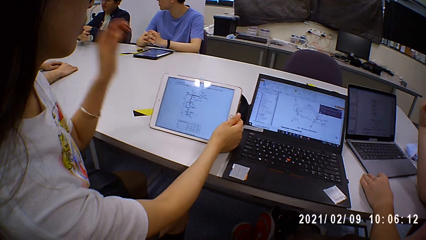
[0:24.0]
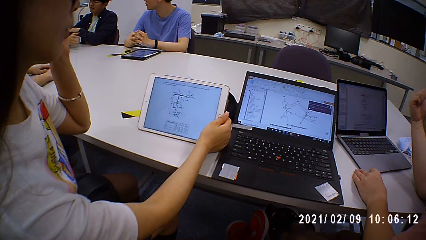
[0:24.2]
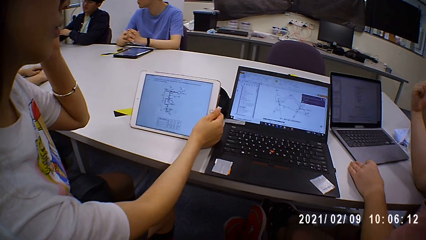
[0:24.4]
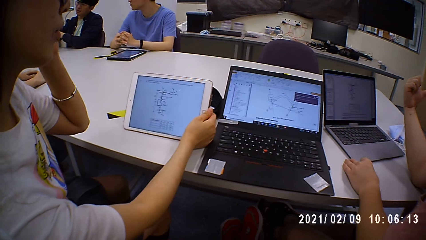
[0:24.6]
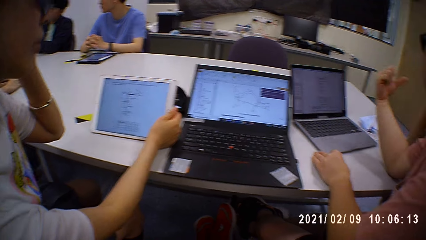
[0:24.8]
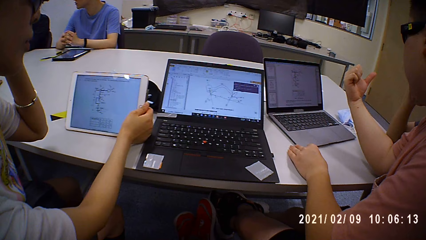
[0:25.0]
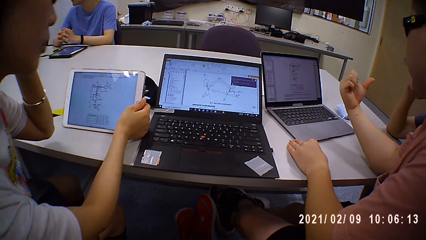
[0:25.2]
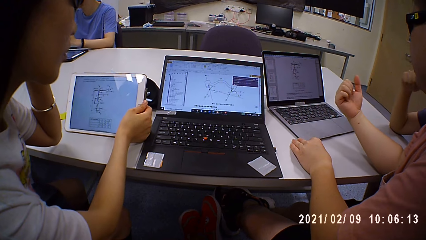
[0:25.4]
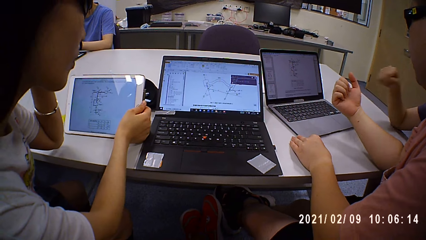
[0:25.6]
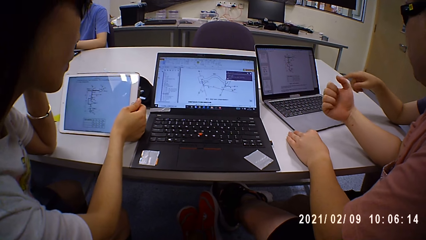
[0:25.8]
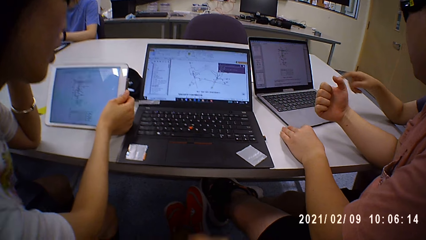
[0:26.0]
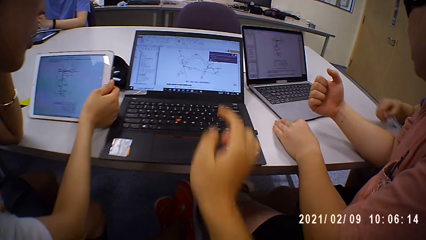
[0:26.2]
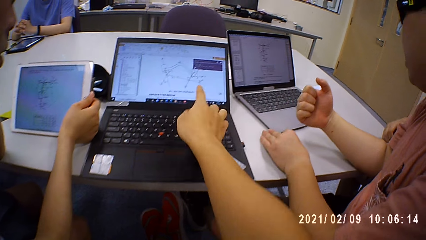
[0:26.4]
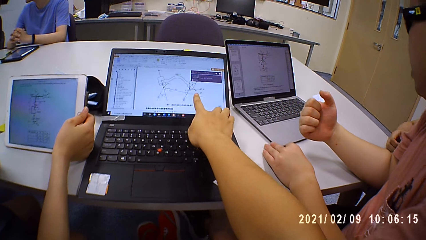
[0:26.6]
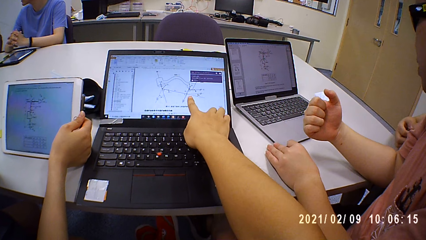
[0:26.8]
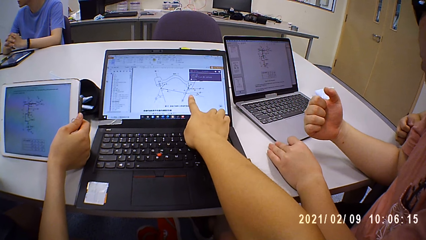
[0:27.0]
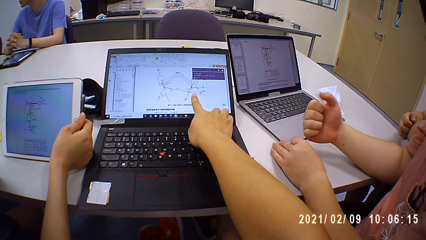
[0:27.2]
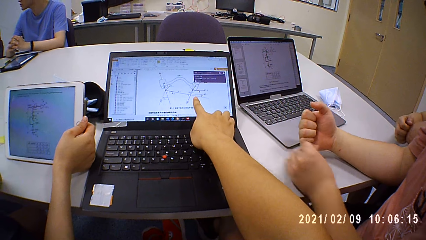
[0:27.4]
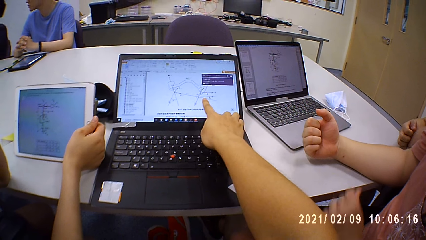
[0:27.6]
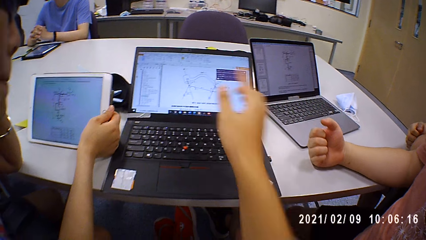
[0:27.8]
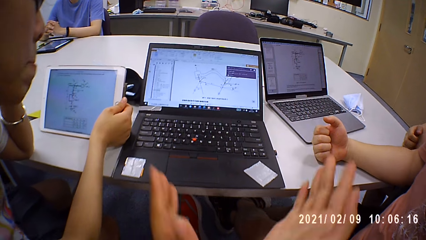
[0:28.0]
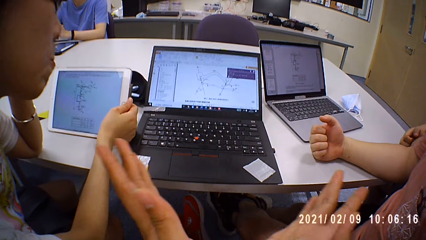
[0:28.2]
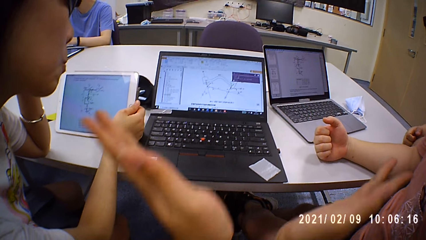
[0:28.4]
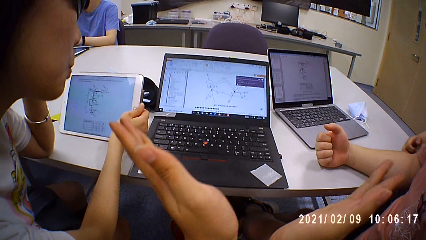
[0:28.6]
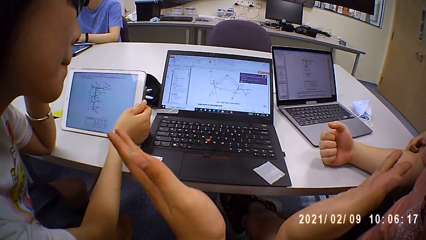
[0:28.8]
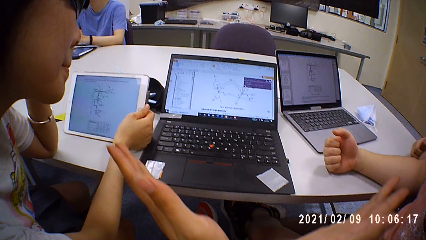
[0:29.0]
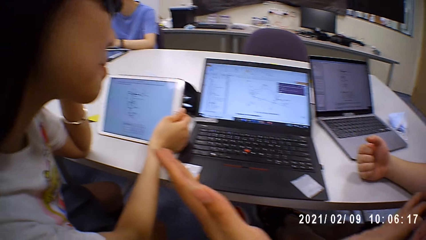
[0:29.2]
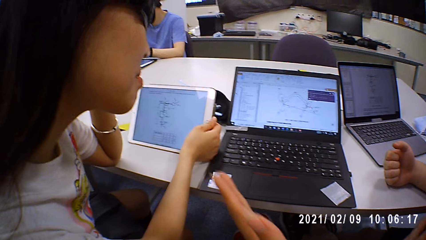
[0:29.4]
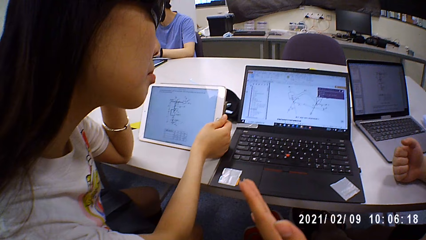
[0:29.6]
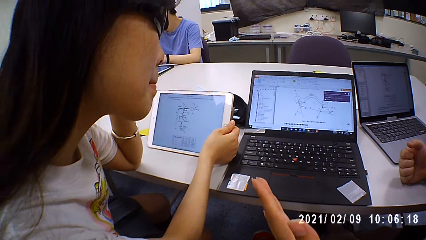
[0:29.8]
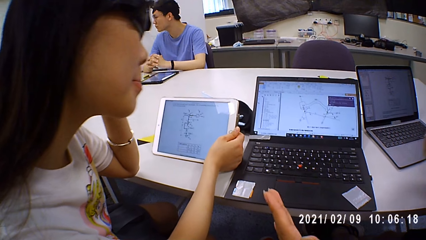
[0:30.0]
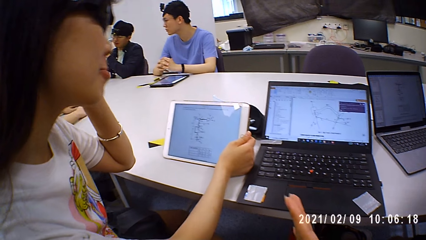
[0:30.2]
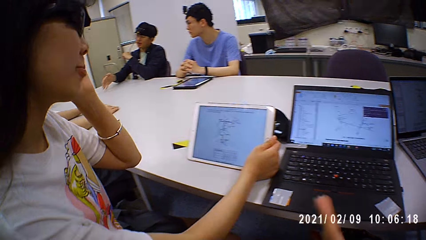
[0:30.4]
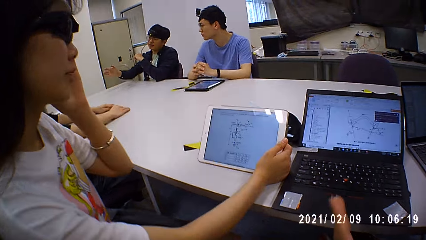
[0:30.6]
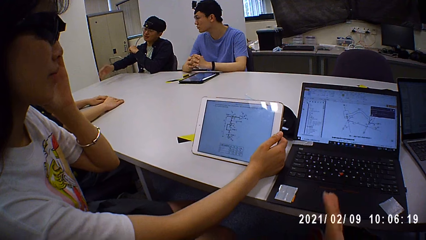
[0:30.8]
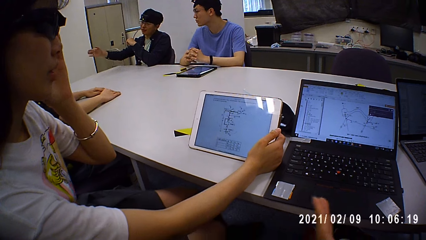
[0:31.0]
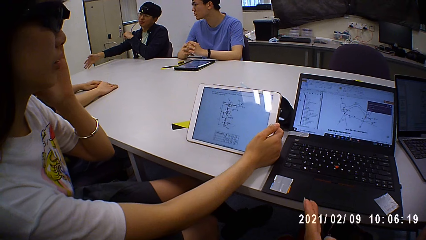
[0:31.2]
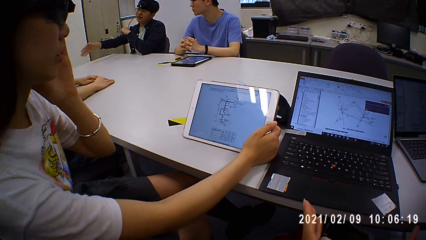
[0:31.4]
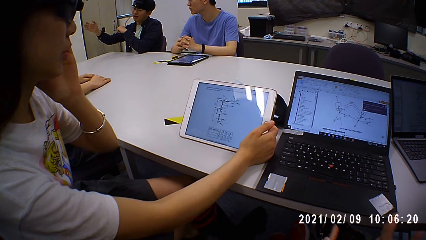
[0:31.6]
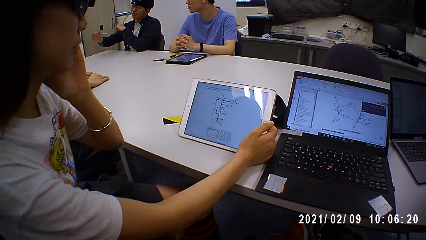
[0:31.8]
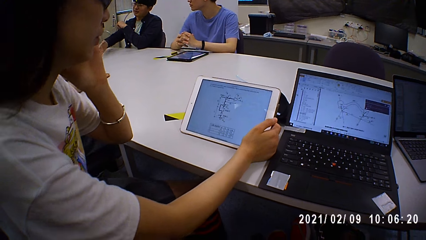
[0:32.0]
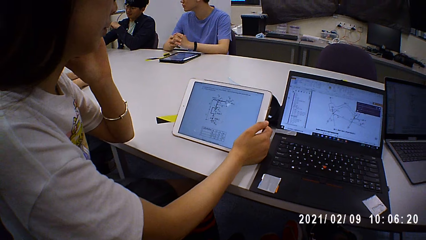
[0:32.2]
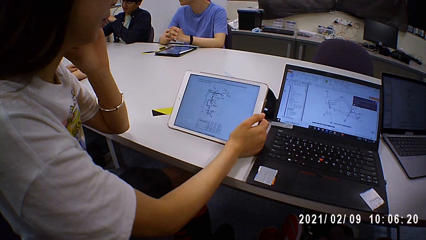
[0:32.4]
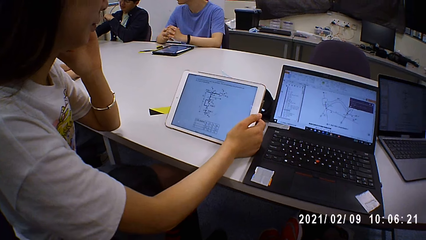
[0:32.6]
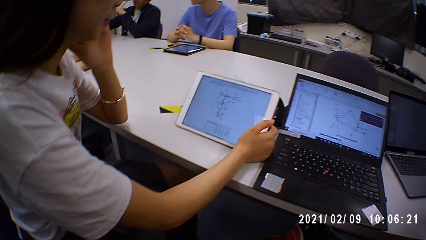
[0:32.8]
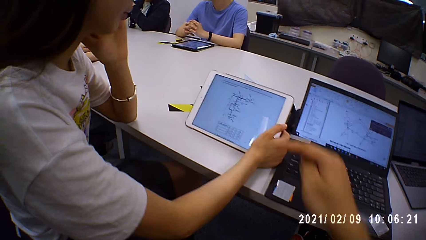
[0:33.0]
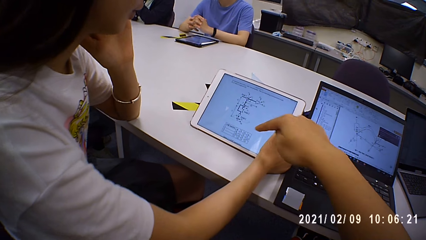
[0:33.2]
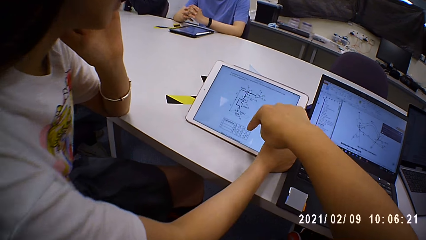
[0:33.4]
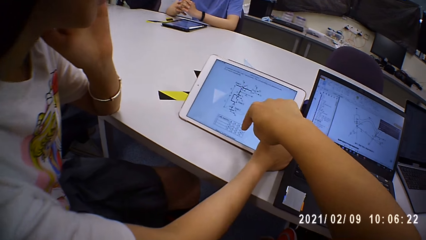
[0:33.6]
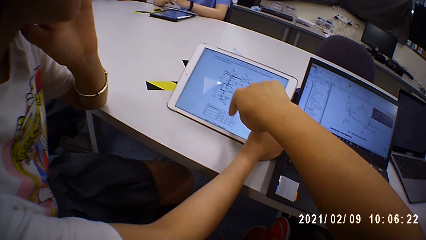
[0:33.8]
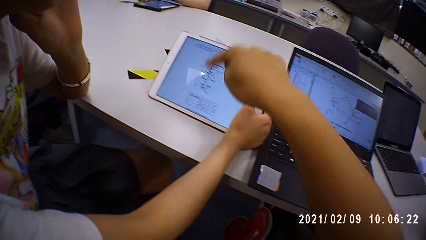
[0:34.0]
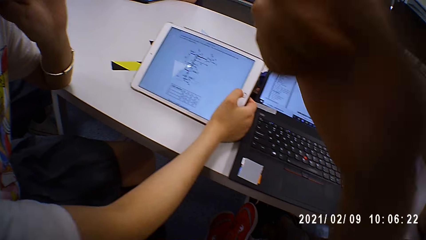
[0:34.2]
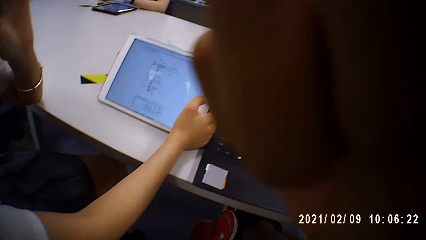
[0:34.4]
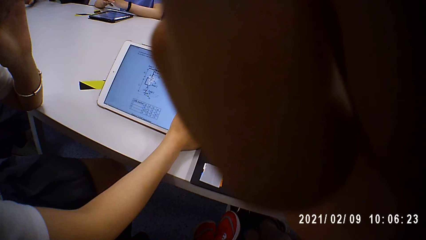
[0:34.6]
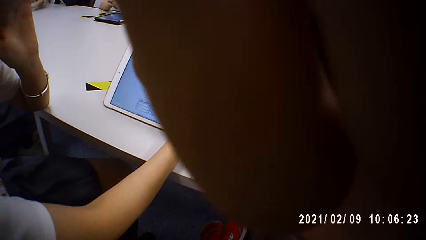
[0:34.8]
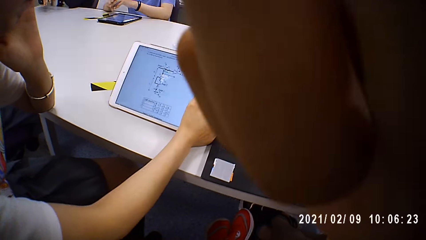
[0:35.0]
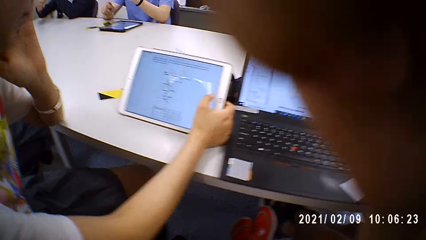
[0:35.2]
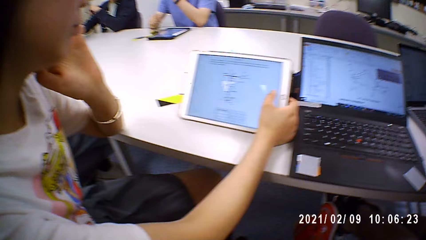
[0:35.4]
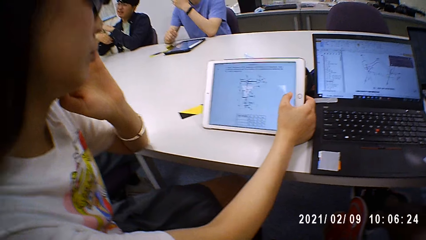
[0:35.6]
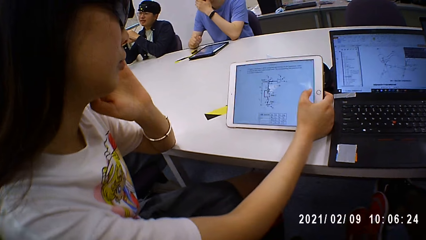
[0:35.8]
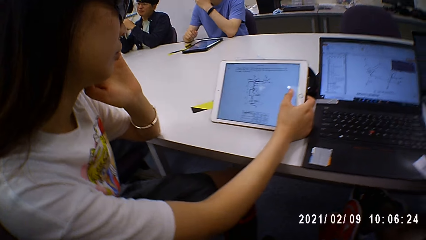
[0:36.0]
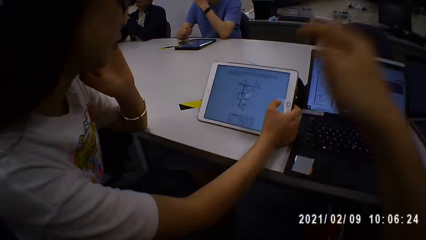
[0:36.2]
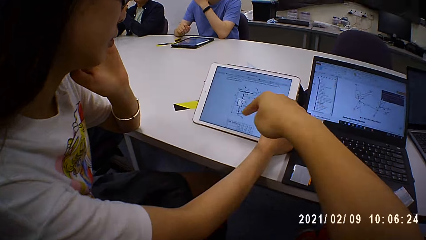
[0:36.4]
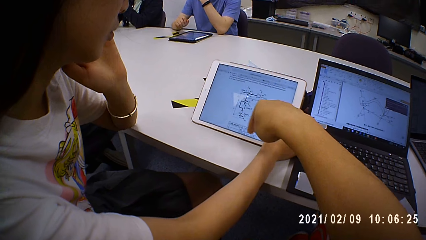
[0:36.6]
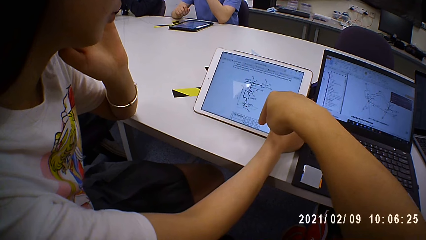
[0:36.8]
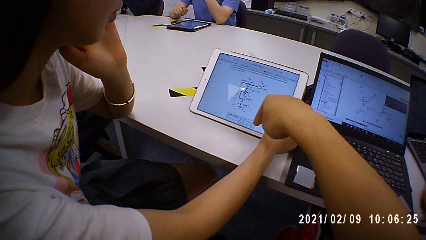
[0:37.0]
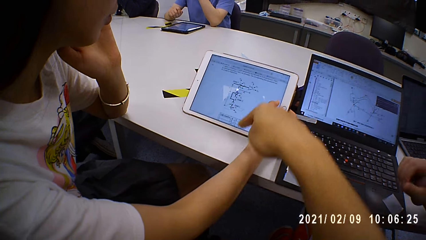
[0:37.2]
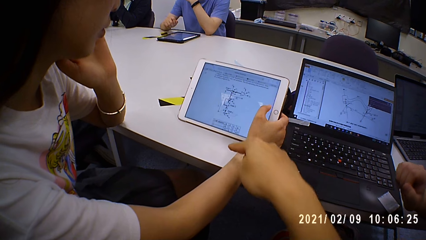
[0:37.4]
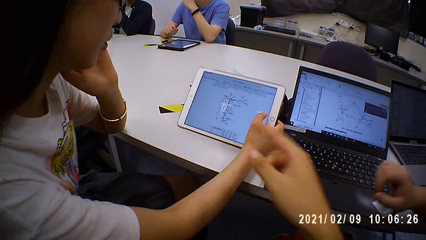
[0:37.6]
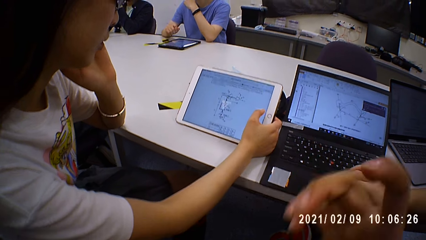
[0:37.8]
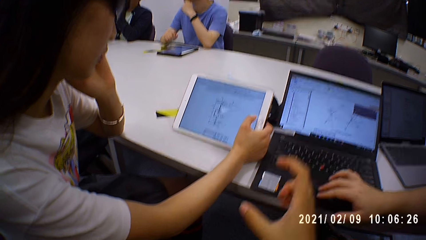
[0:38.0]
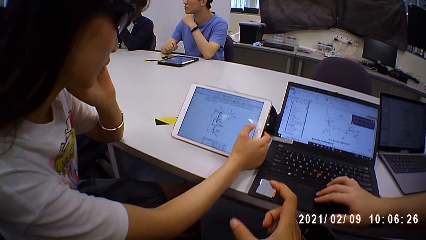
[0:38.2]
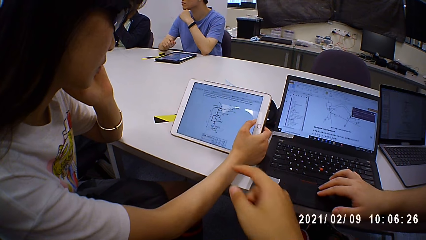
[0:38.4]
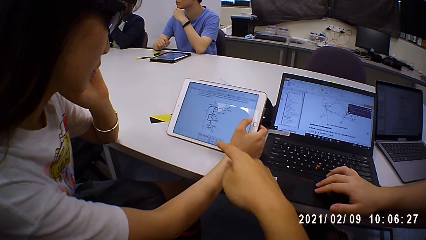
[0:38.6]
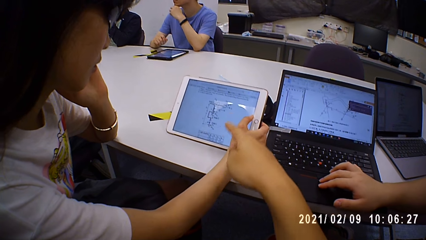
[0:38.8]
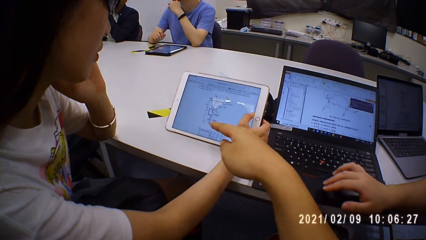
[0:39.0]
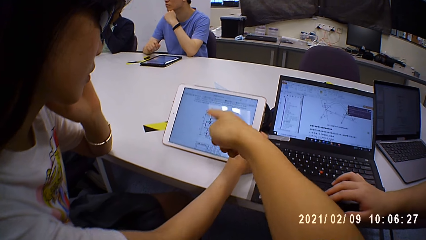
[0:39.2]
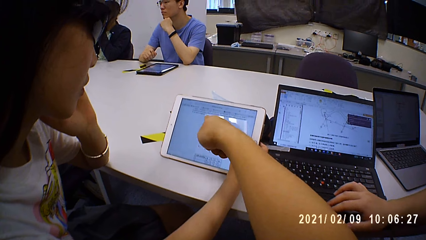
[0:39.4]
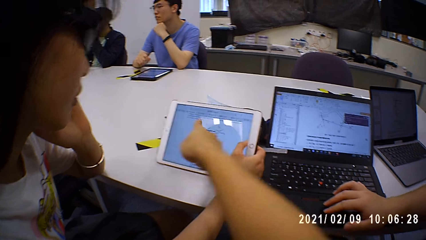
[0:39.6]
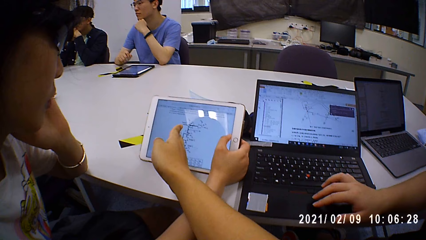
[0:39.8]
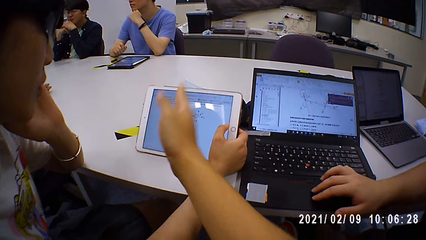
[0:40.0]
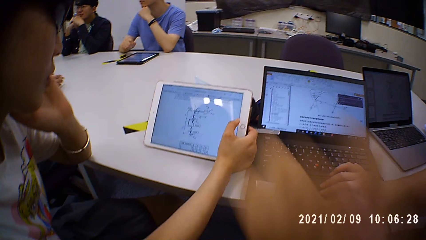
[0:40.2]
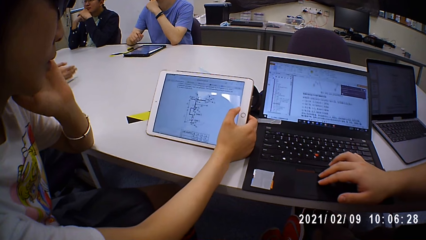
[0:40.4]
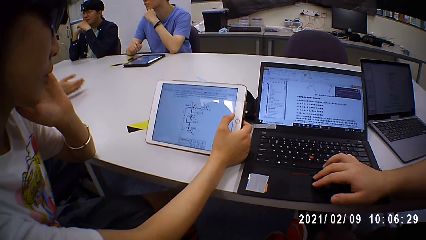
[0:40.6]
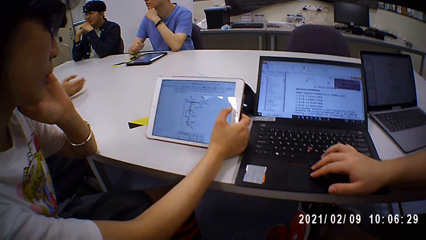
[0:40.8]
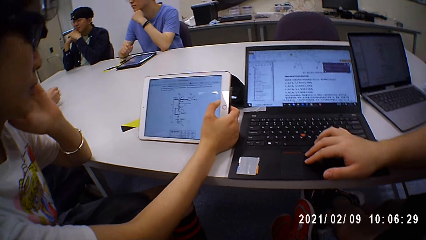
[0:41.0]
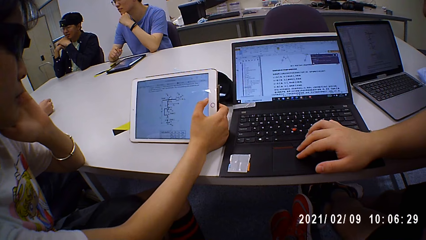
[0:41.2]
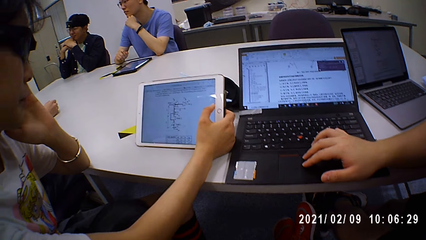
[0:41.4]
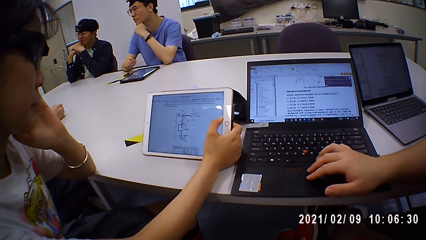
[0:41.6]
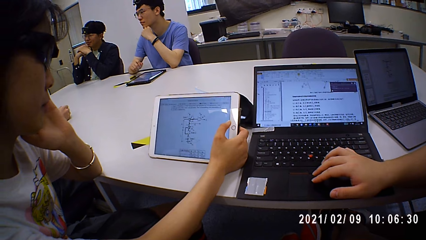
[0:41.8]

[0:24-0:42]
A person touches her ears. The camera wearer points at their laptop screen. The person looks on her iPad. The camera wearer points at the person's iPad screen. The person scrolls the touch pad.
